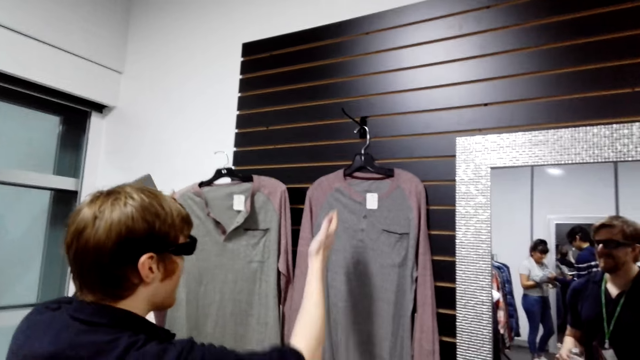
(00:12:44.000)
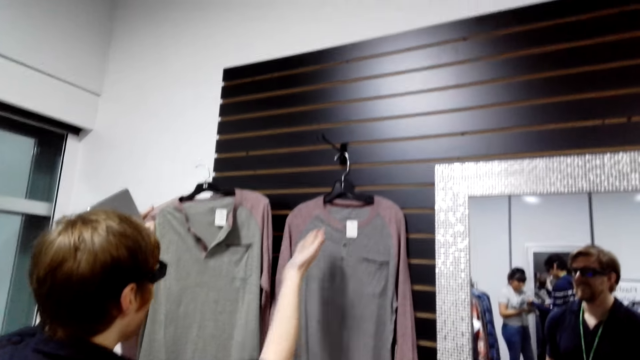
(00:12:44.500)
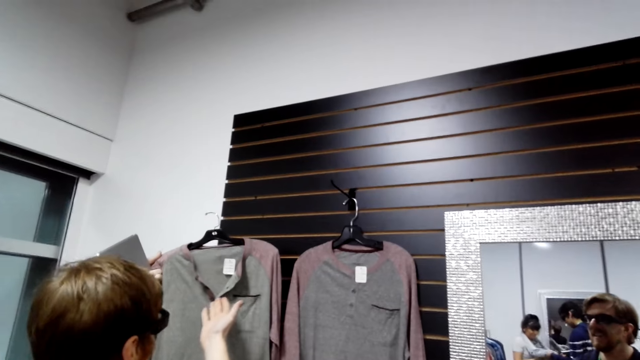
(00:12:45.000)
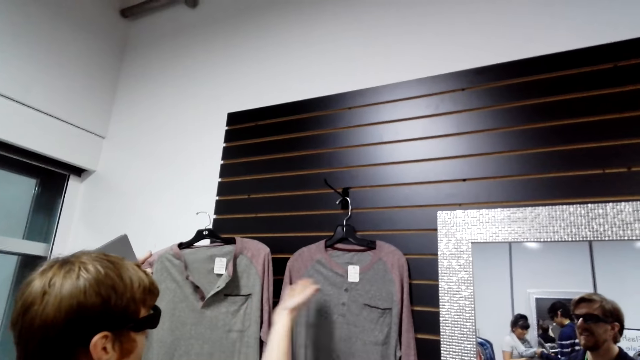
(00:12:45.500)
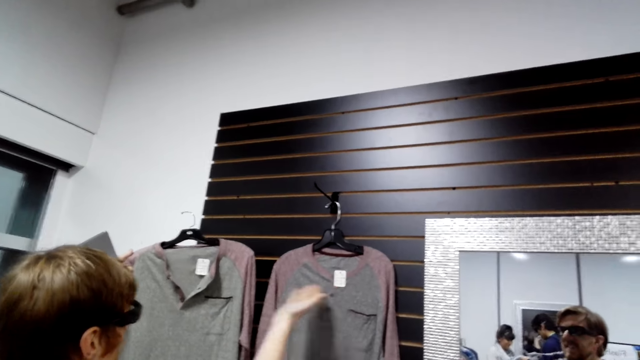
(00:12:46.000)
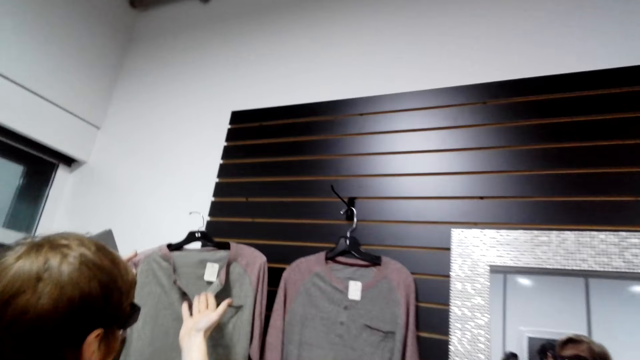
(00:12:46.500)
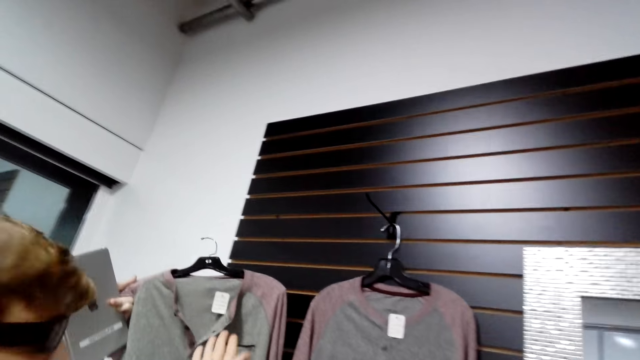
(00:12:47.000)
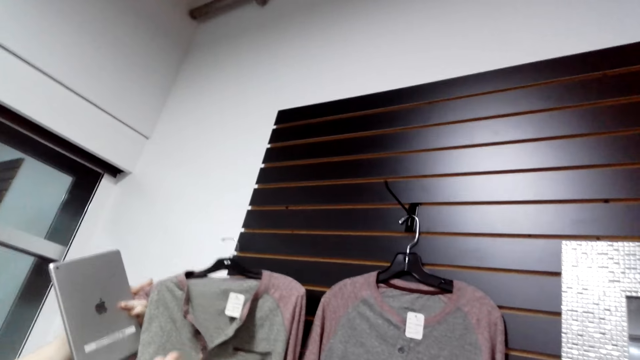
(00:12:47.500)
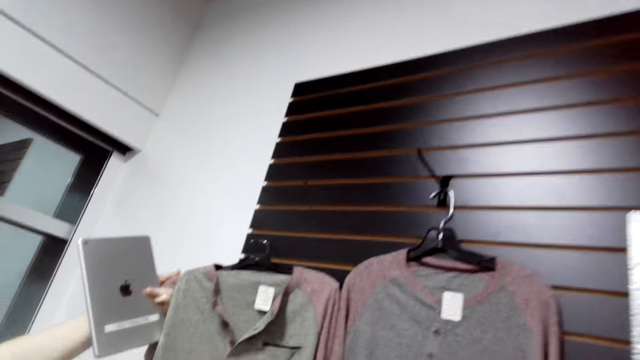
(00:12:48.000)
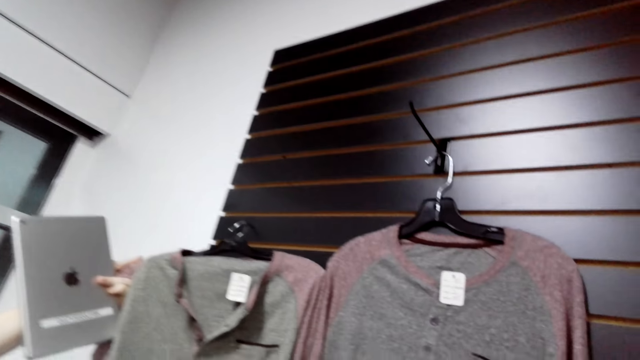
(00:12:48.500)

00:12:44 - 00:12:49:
A man moves the right hand. The man interacts with the camera wearer. The camera wearer looks at the sweater tops.

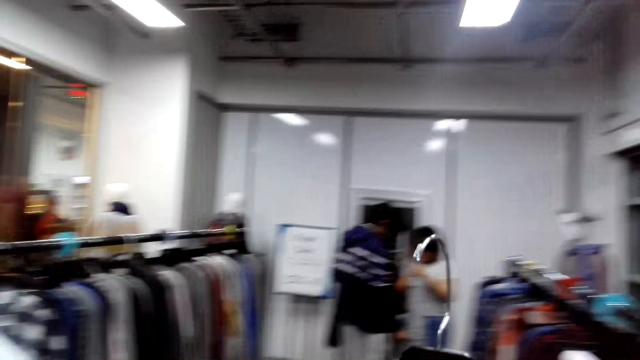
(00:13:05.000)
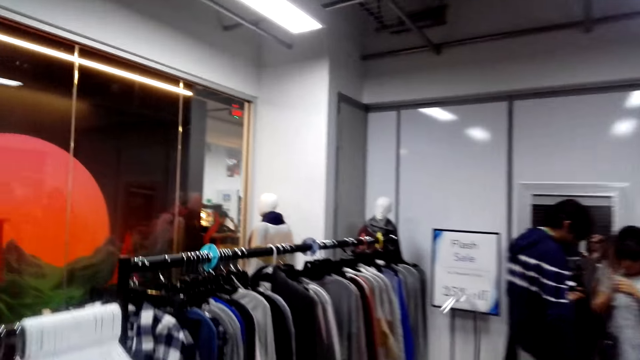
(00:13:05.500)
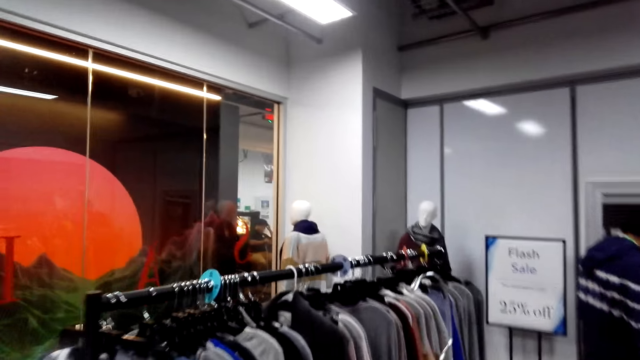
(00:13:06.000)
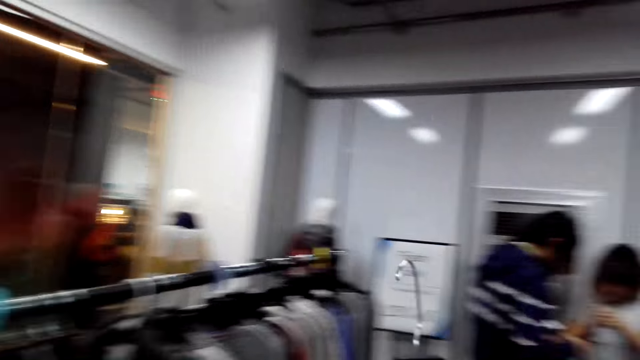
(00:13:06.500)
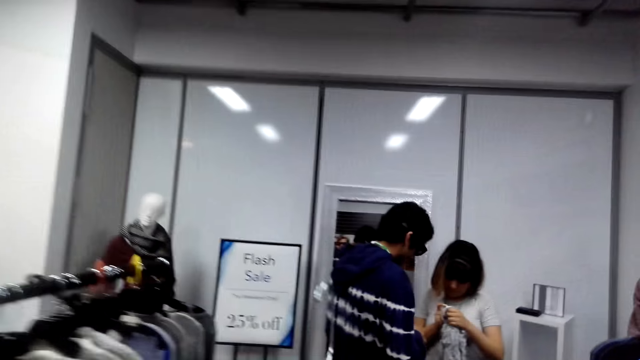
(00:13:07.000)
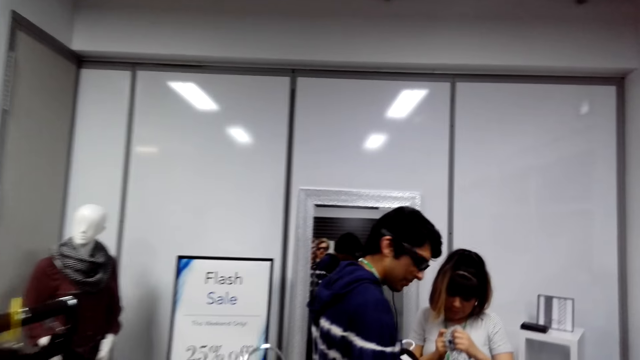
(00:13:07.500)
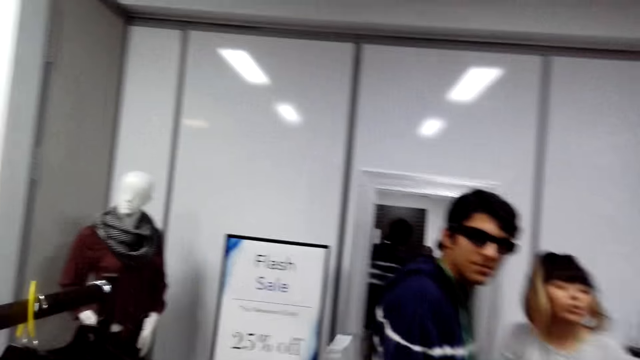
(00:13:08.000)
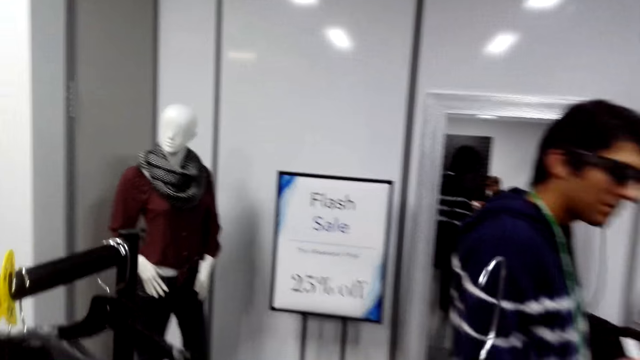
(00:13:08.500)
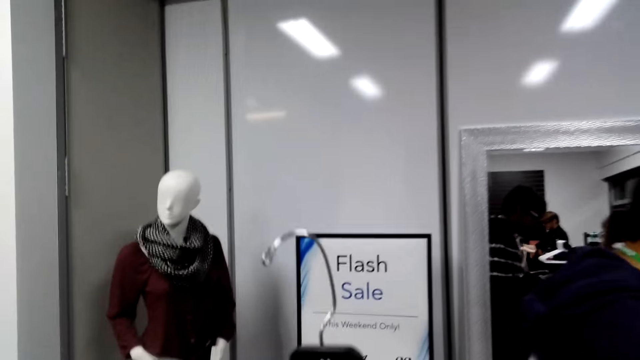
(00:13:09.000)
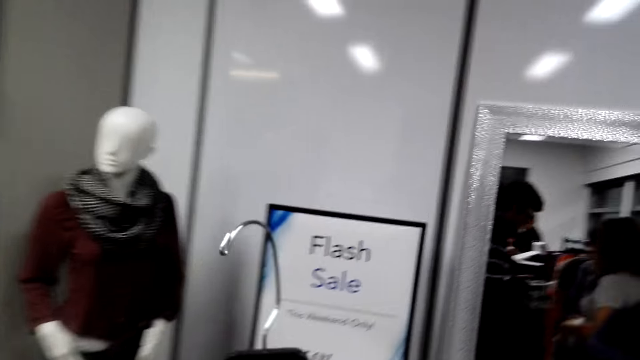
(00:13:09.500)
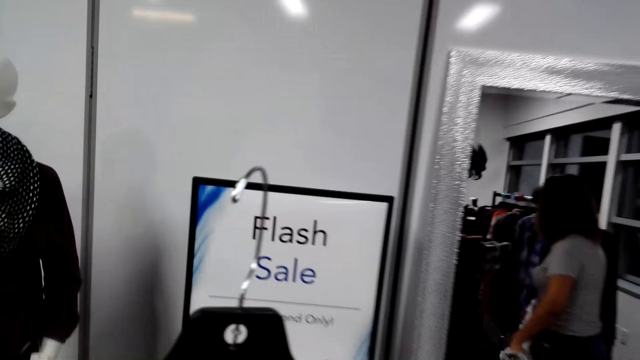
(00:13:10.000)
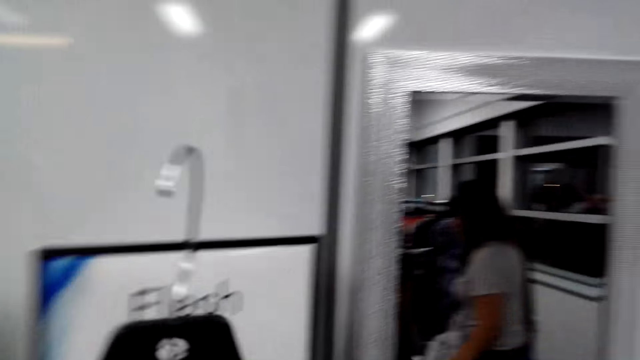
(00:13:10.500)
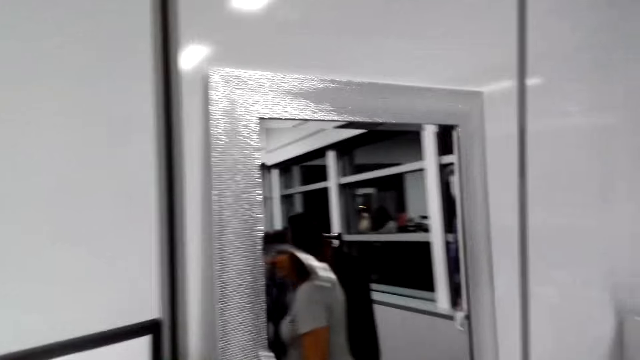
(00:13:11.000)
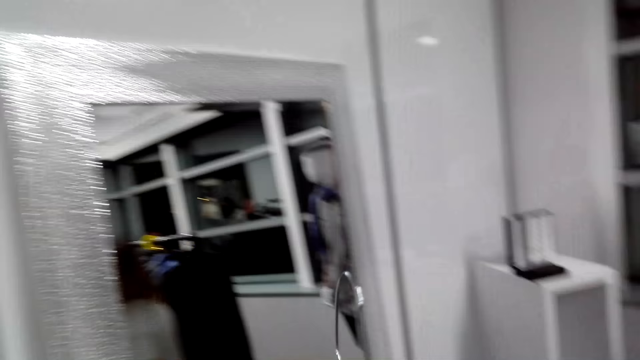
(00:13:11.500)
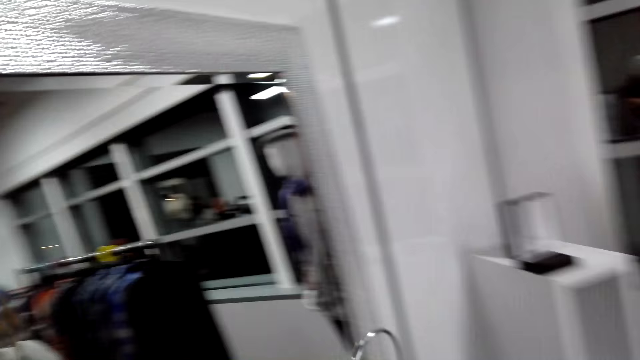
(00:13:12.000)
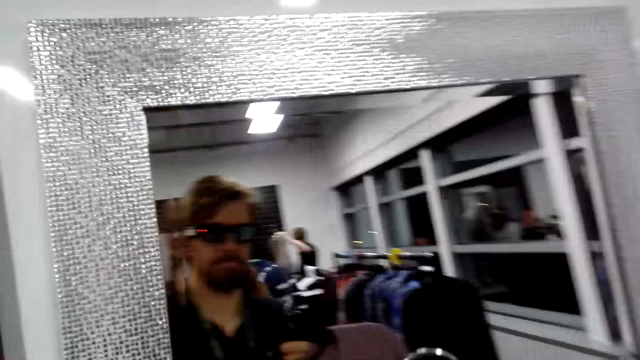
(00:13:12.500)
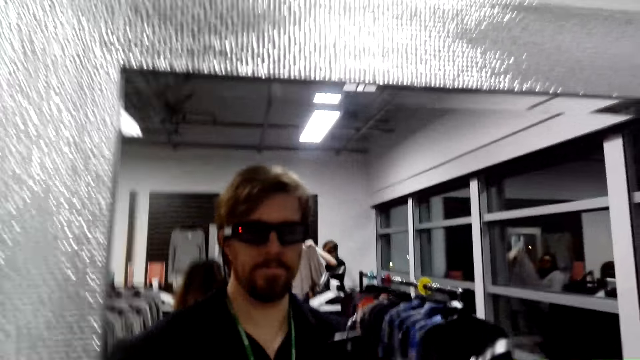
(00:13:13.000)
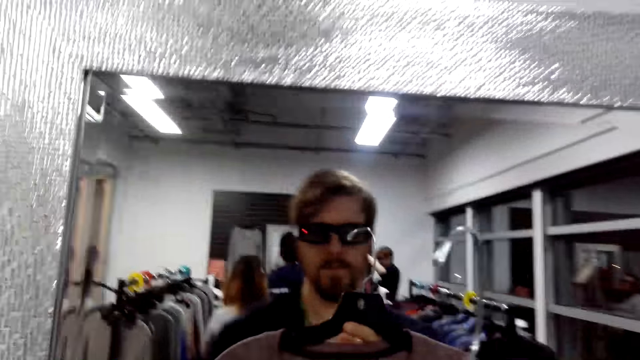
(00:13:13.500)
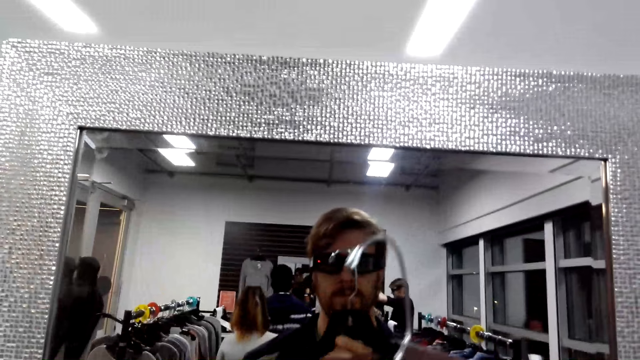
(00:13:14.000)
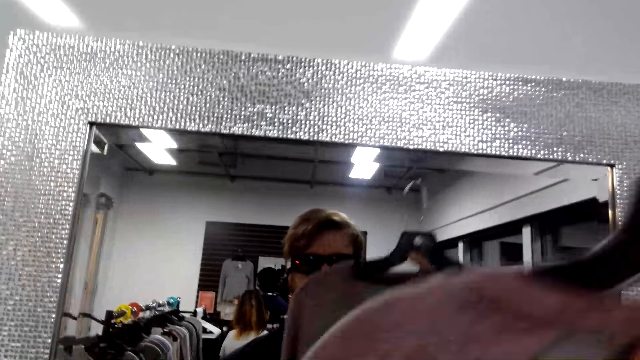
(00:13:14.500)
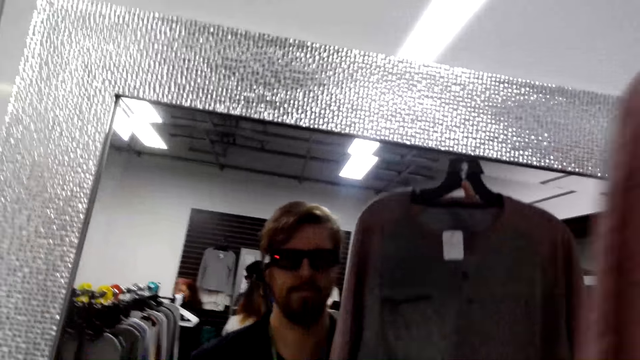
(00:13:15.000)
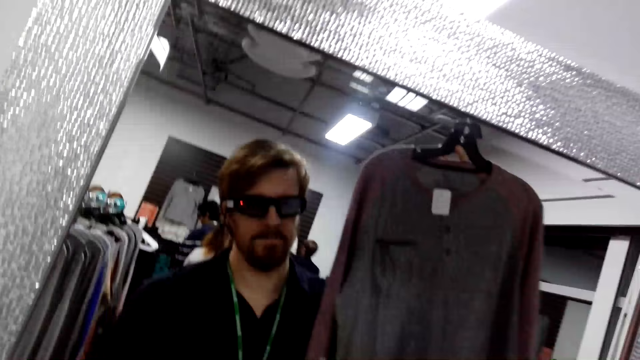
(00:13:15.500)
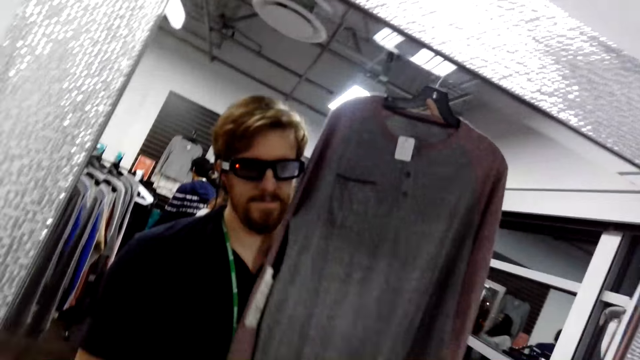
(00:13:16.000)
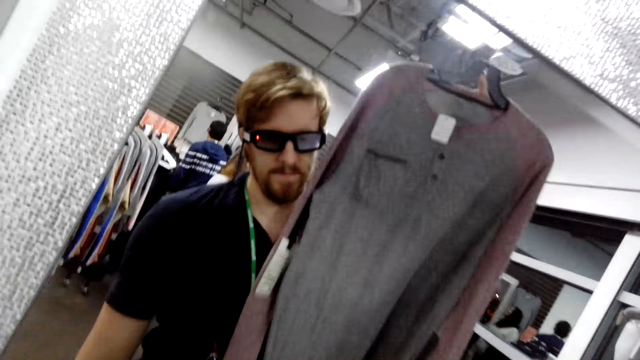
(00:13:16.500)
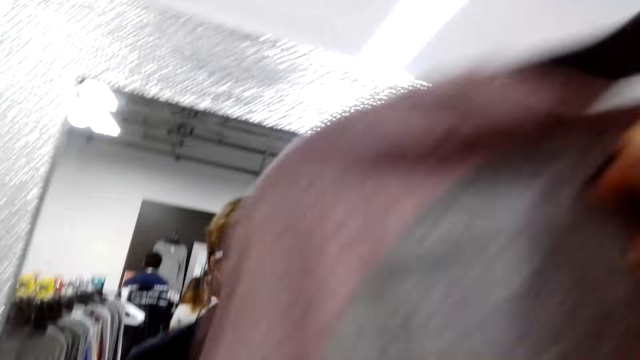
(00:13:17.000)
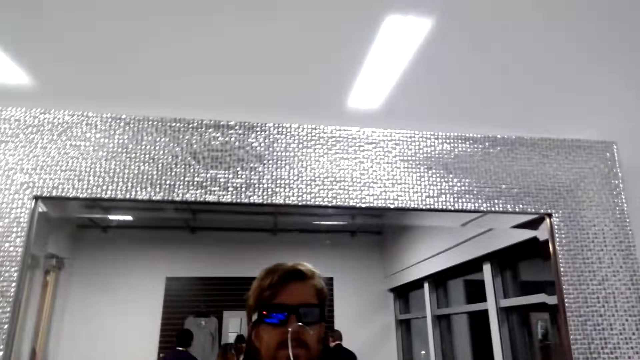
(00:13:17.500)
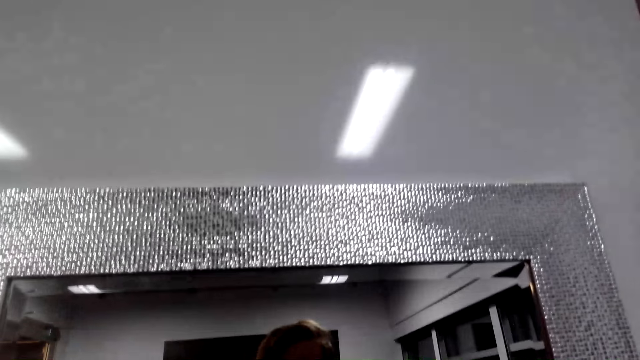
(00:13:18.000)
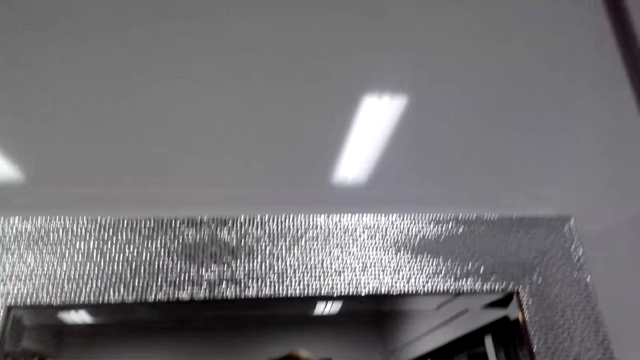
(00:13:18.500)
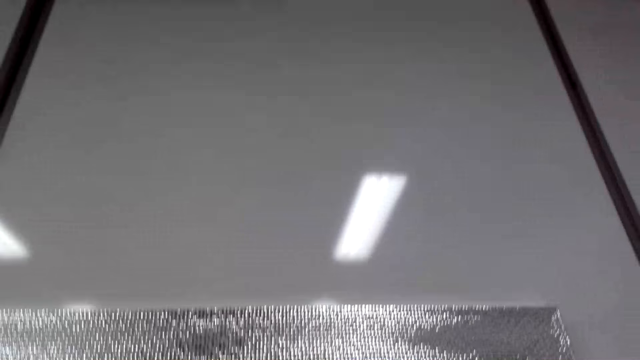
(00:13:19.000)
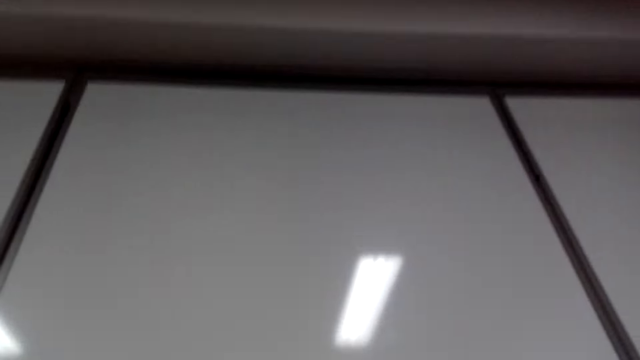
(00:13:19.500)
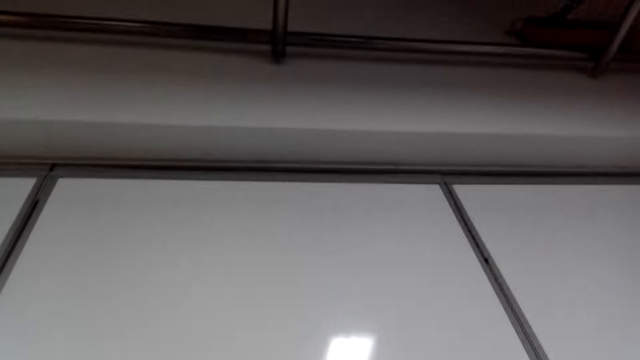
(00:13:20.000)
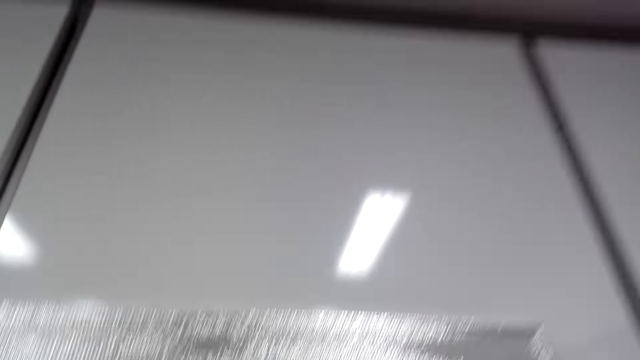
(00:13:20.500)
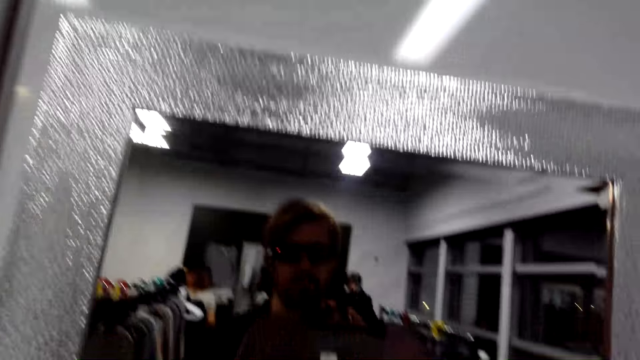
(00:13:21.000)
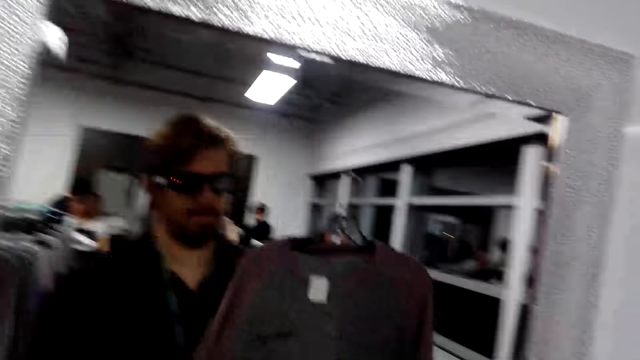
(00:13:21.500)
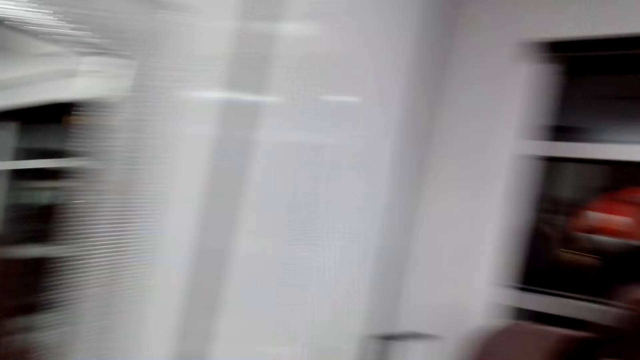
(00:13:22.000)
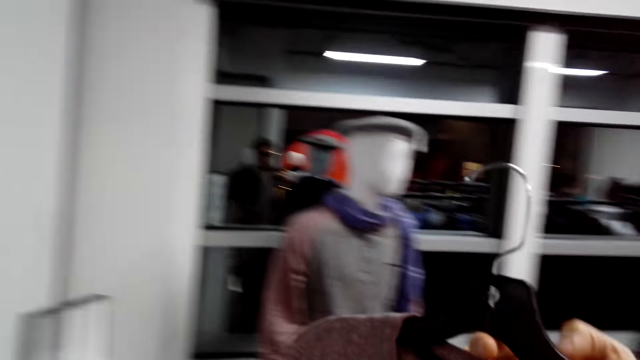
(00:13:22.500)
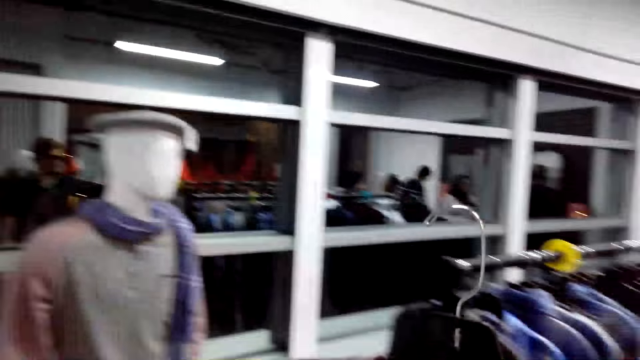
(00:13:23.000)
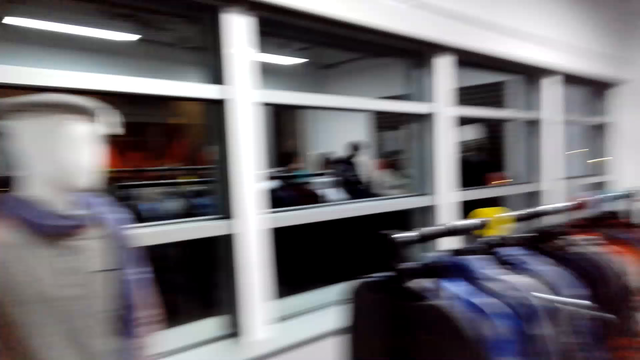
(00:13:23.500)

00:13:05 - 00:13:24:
The camera wearer moves around the room. They turn right, walk forward, and turn left. They look at a mirror. They try on the sweater top. They lift up the sweater top. They hang a cloth with the right hand. They lower the sweater top. They look up. They look around. They look at the mirror. They turn right. They look around.
